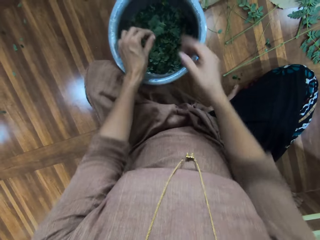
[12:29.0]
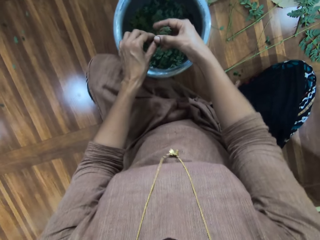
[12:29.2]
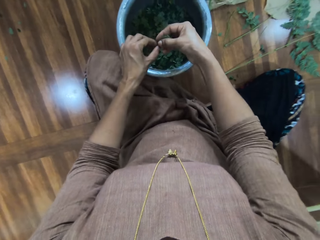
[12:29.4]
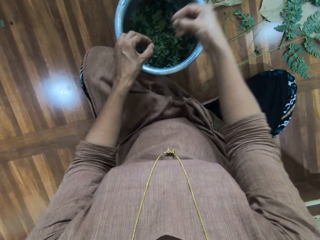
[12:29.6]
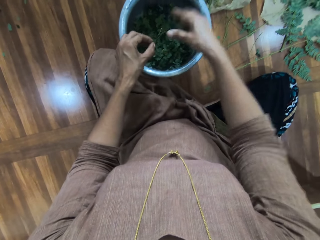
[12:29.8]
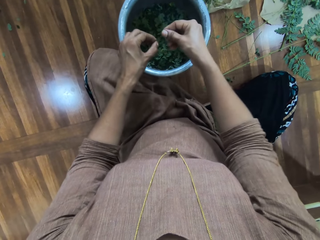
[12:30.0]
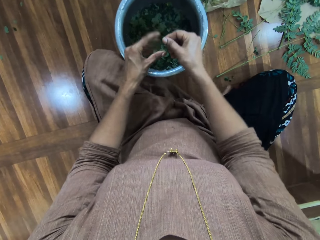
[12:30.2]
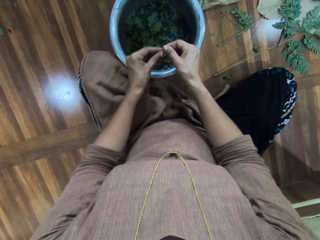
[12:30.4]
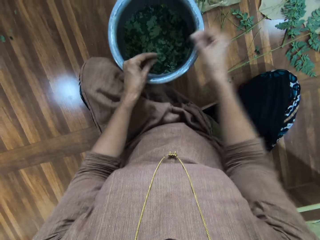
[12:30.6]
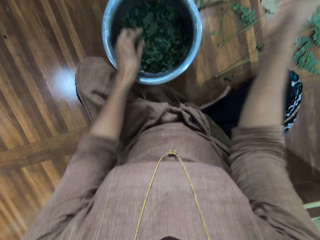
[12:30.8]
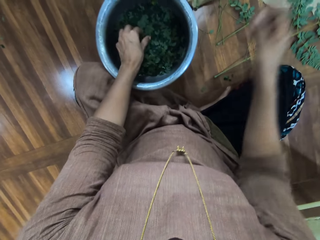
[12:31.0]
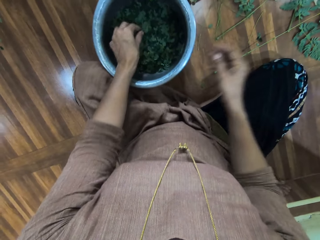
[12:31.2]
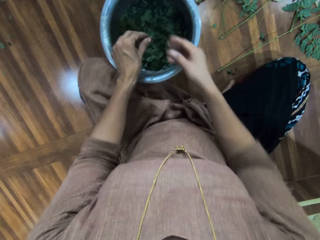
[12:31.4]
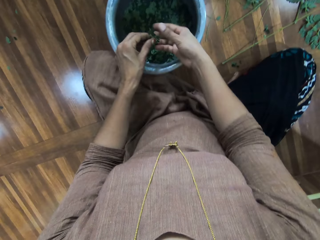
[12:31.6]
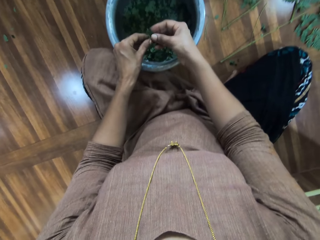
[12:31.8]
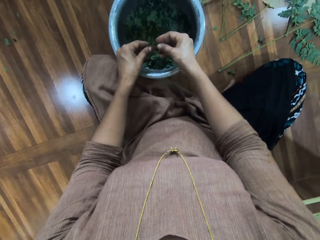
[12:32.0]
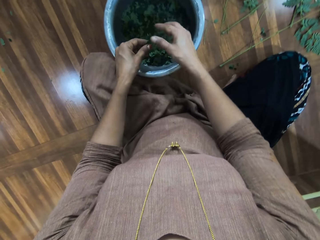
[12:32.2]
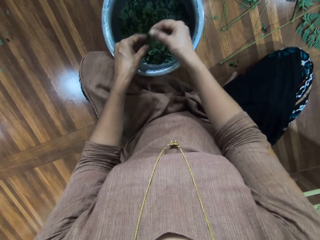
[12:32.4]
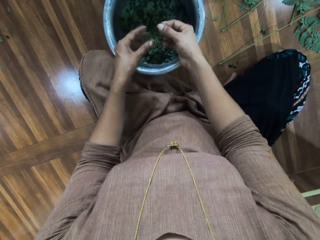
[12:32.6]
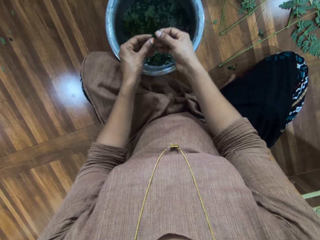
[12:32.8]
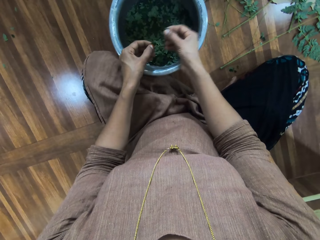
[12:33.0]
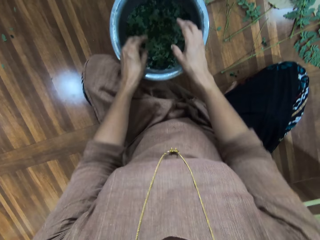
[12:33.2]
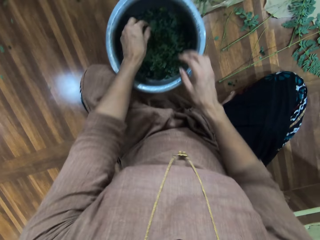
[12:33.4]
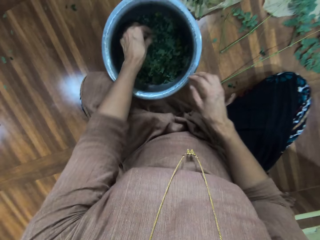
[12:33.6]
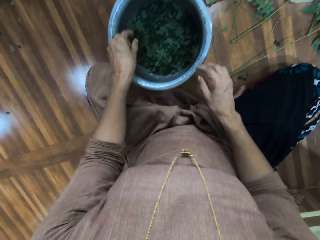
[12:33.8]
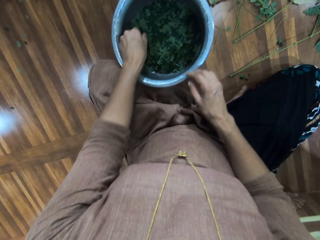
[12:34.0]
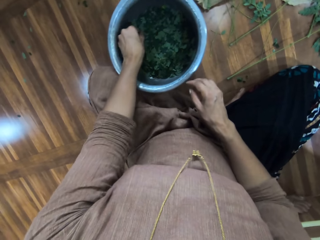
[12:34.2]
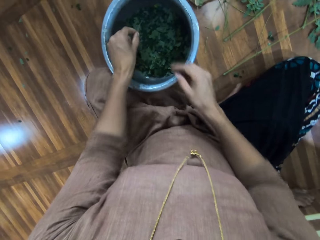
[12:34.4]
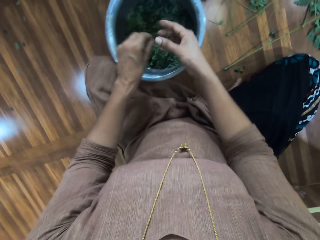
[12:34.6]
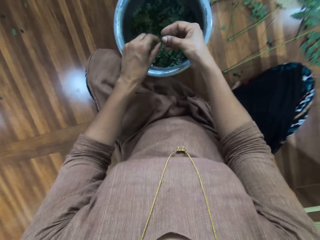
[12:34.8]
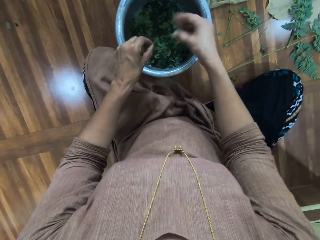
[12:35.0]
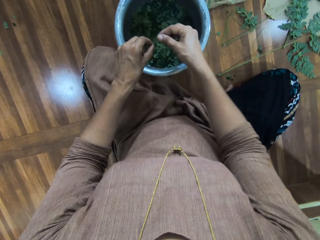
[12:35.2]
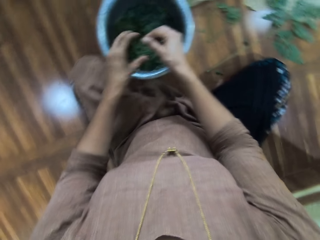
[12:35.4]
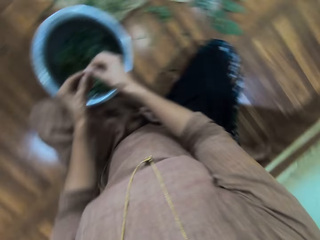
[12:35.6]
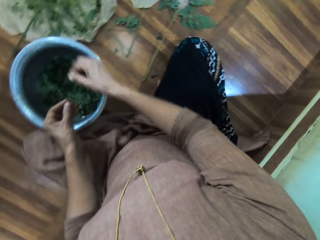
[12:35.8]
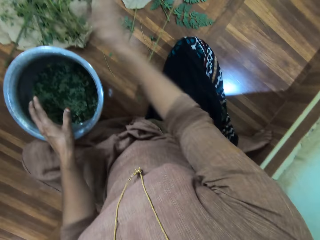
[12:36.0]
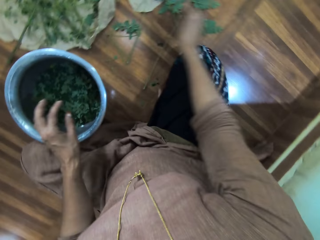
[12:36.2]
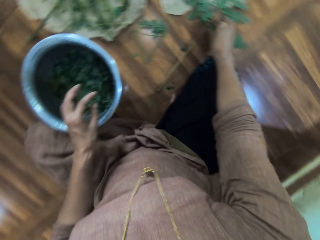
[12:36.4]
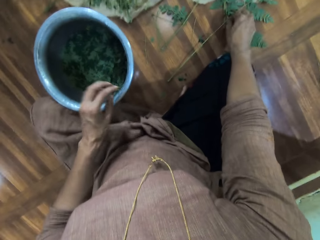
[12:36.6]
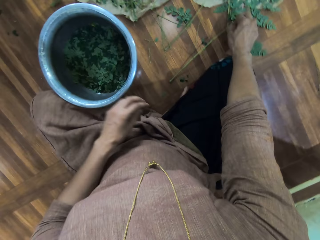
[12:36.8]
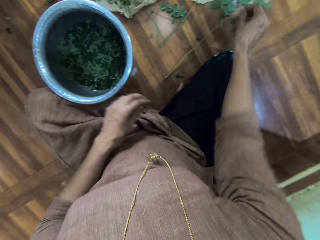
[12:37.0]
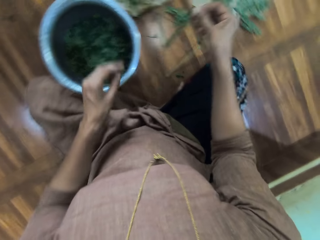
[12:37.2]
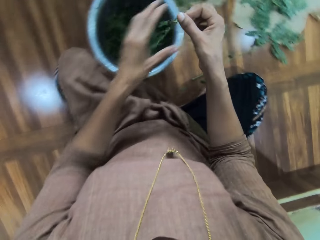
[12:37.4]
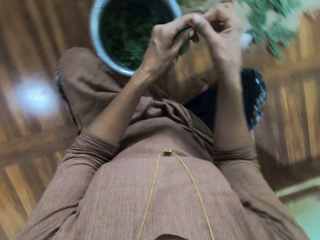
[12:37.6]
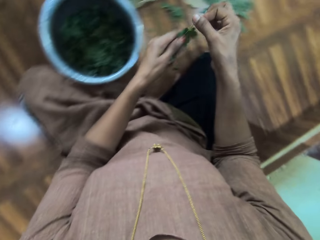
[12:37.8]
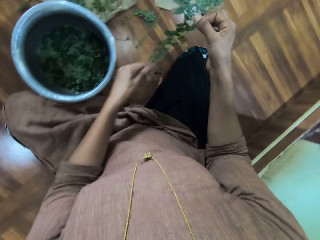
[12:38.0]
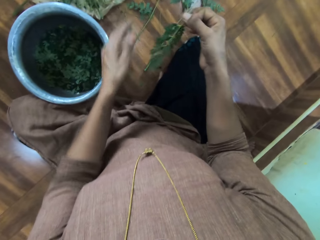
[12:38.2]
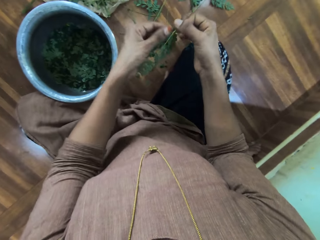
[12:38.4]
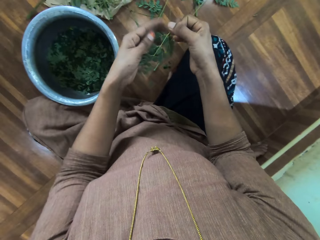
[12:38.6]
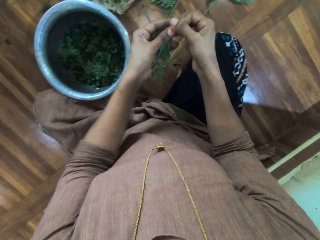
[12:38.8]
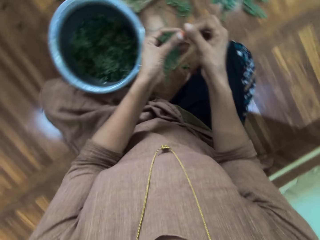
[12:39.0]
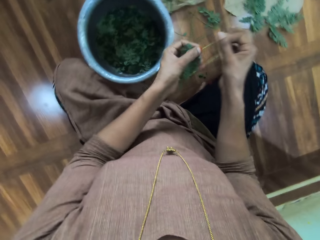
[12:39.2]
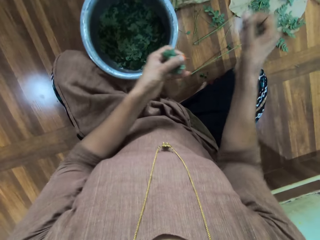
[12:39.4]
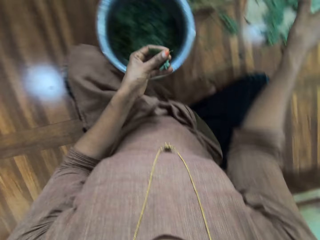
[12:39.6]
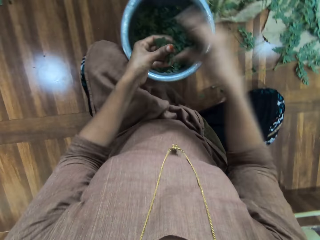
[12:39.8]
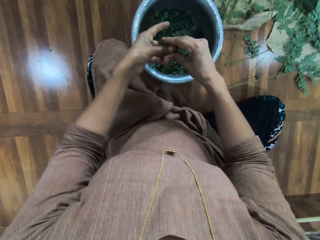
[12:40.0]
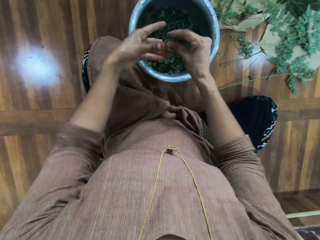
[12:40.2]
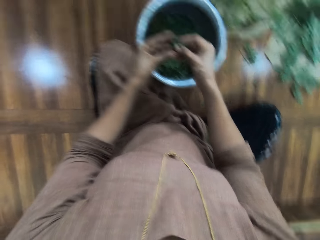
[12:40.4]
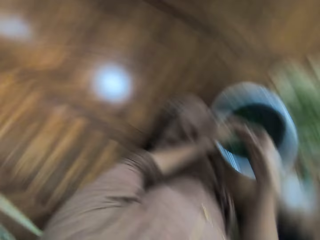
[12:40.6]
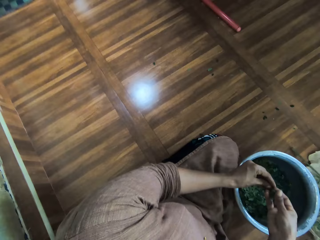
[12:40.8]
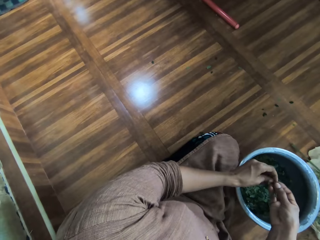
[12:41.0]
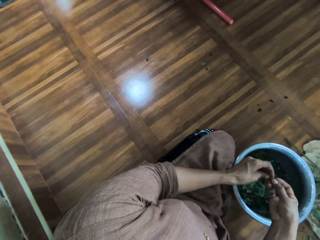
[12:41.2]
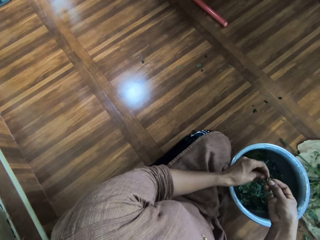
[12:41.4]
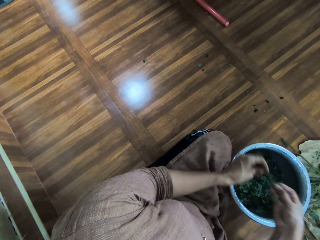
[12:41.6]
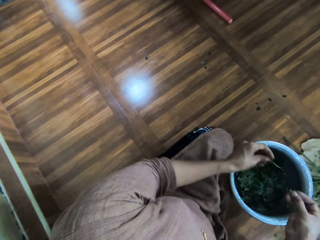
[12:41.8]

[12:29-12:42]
The camera wearer picks up another branch. She holds the branch with both her hands and removes the leaves from the branch. She drops the leaves in the pot. She plucks the leaves from the stalk. A woman talks to the camera wearer and a man. The camera wearer throws the branch on the floor. She drops the leaves in the pot. She picks up another branch. She holds the branch with both her hands. She removes the leaves from the branch. She picks up another branch. The woman talks to the camera wearer and the man. The camera wearer holds the branch with both her hands. She removes the leaves from the branch. The man talks to the camera wearer and the woman. The camera wearer drops the leaves in the pot. She throws the branch on the floor. She picks up another branch. She rubs the leaves on the branch with her left hand. She removes the leaves from the branch. She throws the branch on the floor. She holds the branch with both her hands. The man talks to the camera wearer and the woman. The camera wearer talks to the man and the woman. She removes the leaves from the branch.

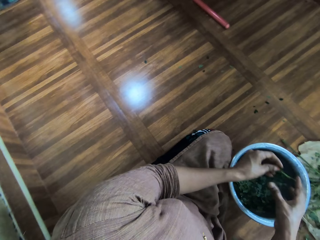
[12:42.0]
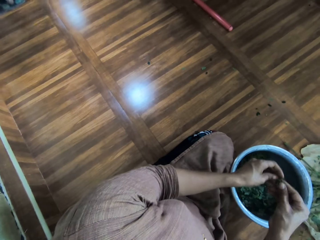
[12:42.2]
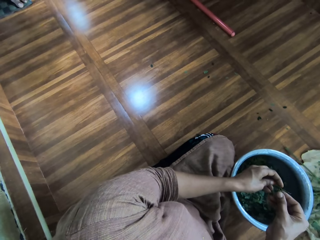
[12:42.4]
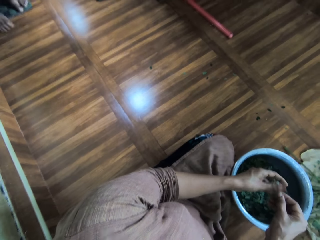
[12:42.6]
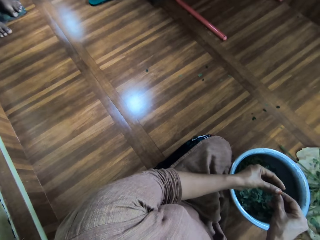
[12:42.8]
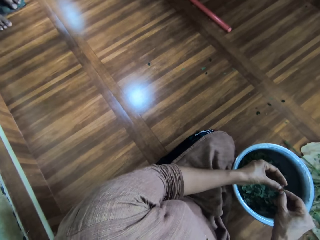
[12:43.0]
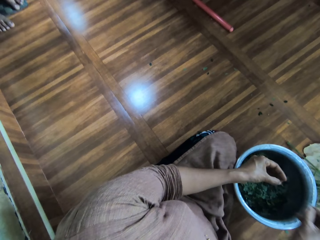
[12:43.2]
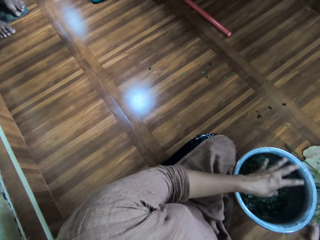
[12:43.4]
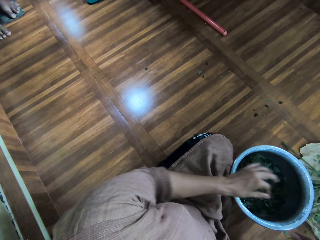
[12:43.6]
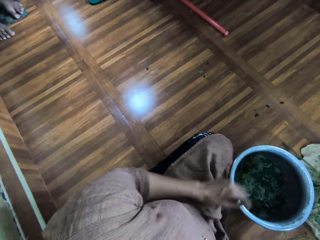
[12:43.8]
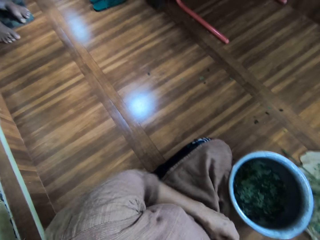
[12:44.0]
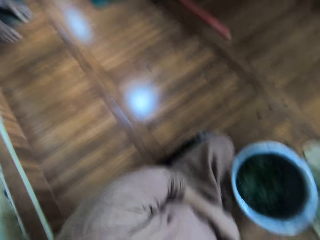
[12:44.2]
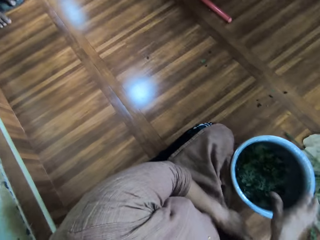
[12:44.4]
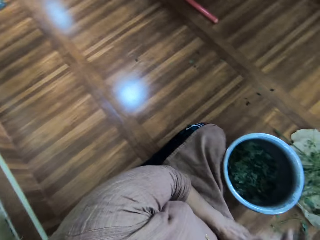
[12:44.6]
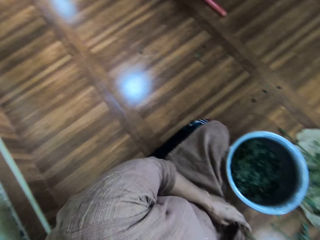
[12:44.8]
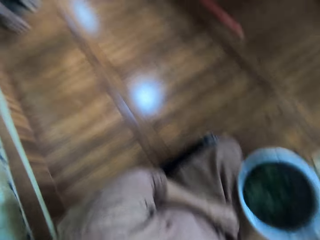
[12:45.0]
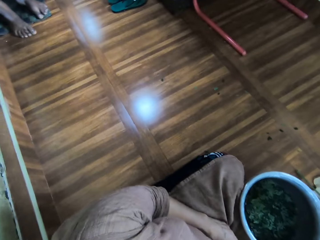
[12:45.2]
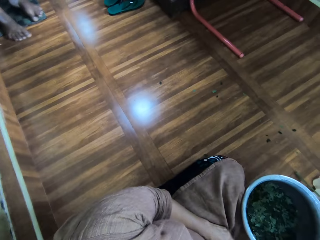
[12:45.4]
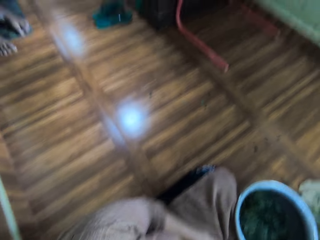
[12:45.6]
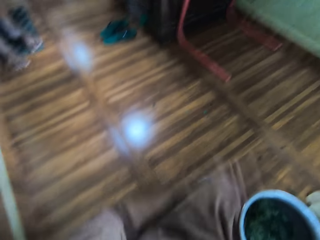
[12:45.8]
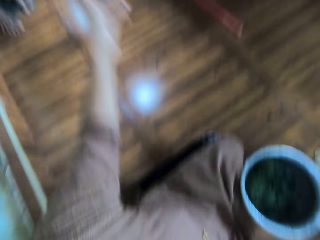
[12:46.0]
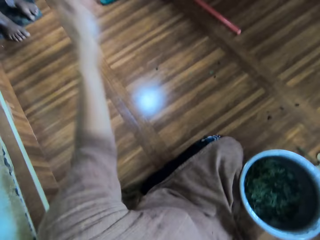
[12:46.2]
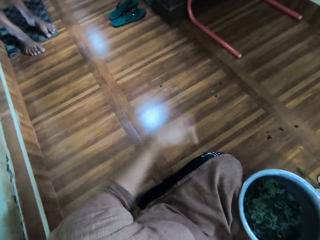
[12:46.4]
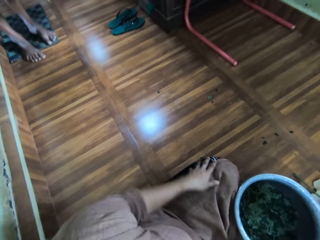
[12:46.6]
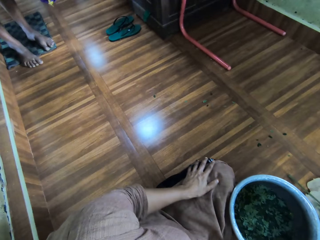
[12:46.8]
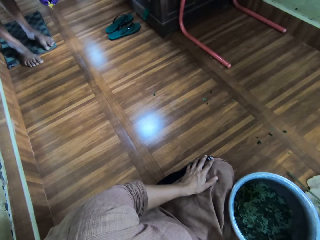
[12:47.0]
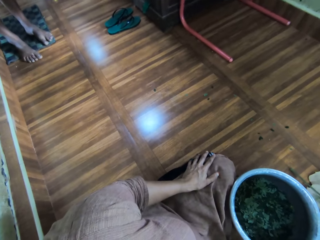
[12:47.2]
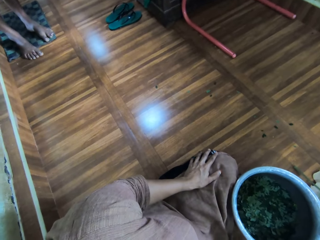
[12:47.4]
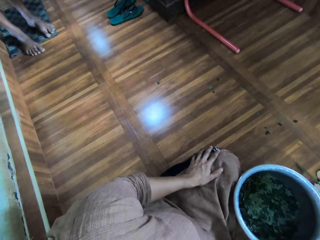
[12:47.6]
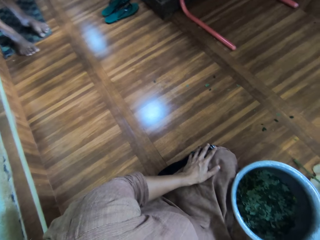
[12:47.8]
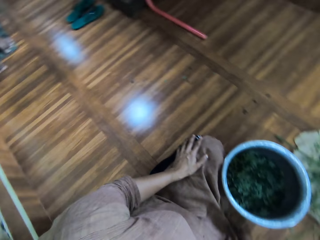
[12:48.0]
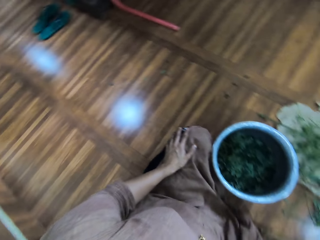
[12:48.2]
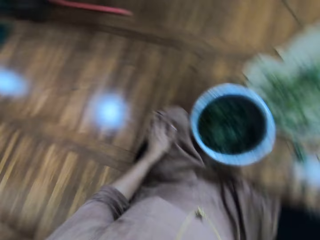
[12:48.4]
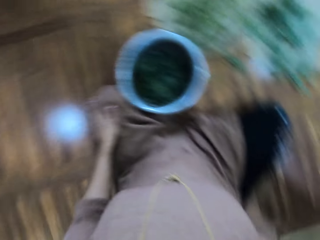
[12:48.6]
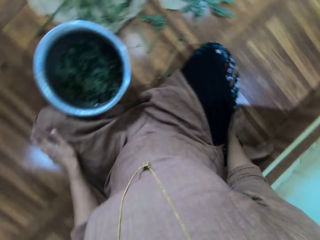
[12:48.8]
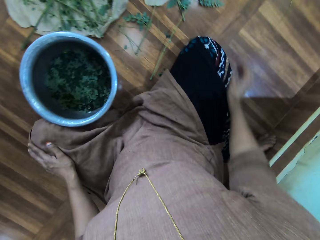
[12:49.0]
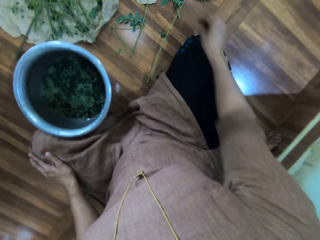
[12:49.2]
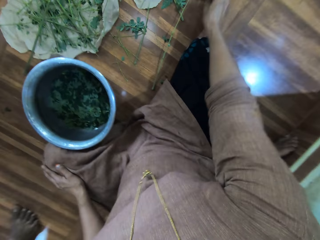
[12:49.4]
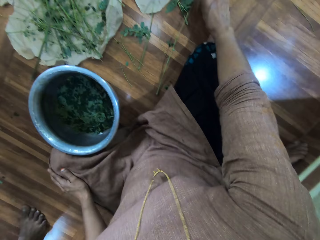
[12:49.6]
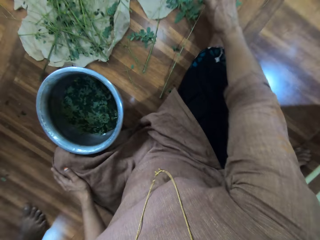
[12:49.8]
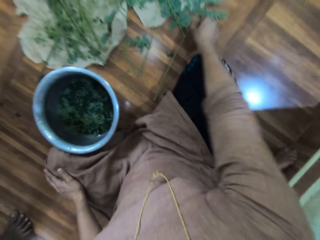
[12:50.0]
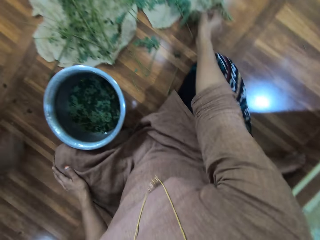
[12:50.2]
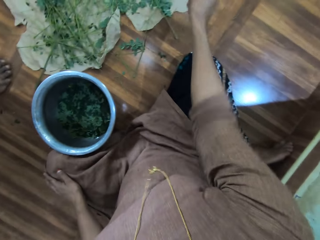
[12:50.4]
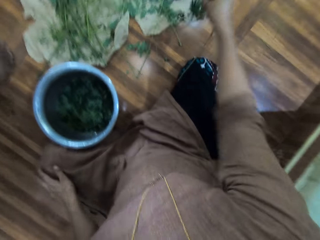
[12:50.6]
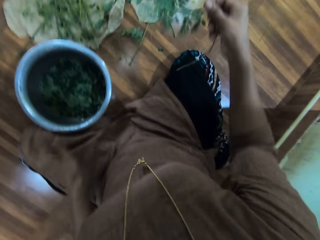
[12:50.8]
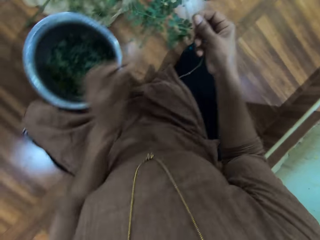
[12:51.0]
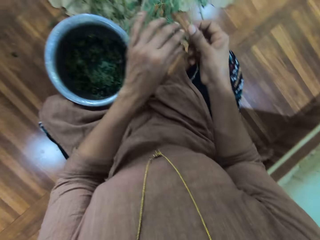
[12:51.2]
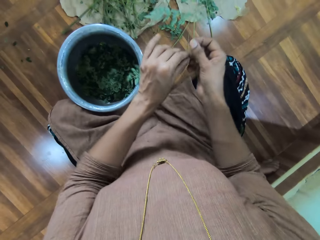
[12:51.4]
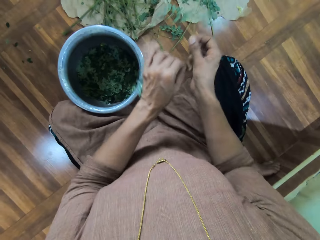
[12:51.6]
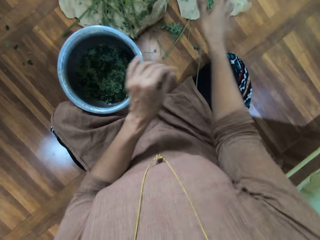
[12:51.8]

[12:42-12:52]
The camera wearer drops the leaves in the pot. She plucks the leaves from the stalk. She converses with a person. She drops the leaves in the pot. She picks up another branch. She cuts a part of the branch with her left hand.
